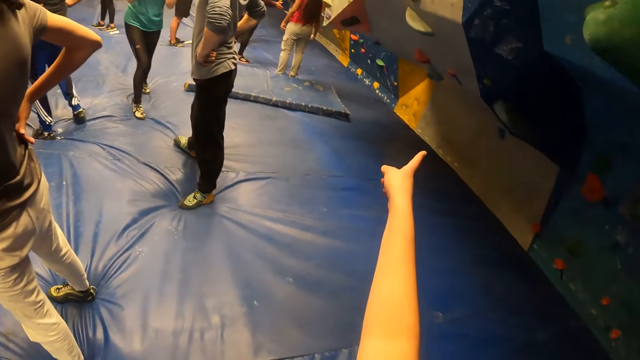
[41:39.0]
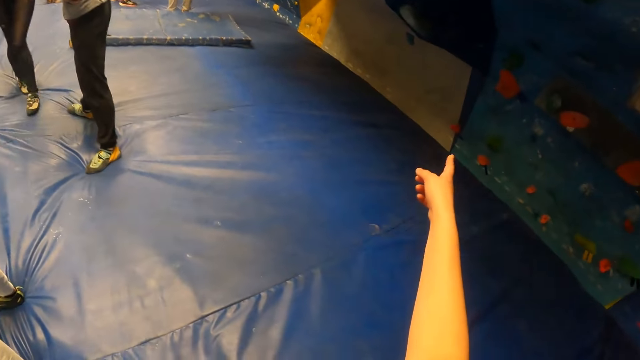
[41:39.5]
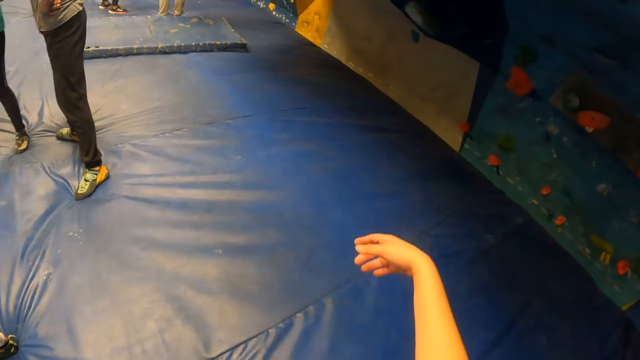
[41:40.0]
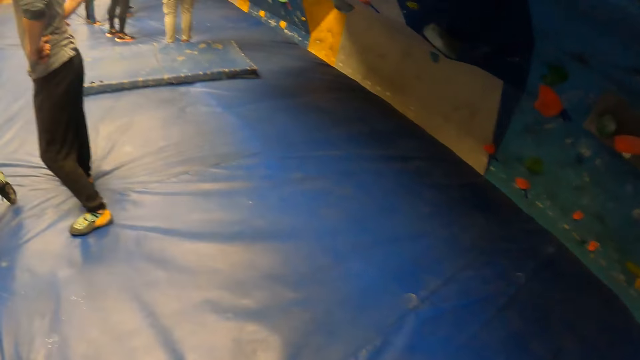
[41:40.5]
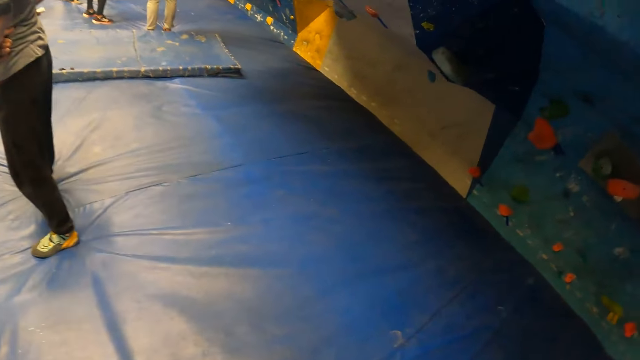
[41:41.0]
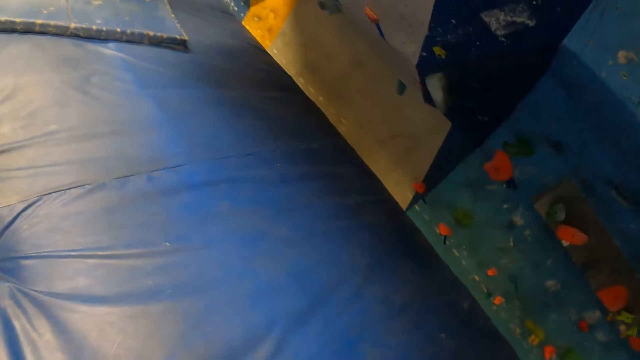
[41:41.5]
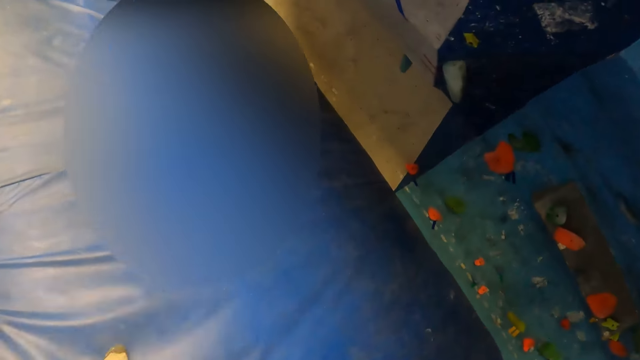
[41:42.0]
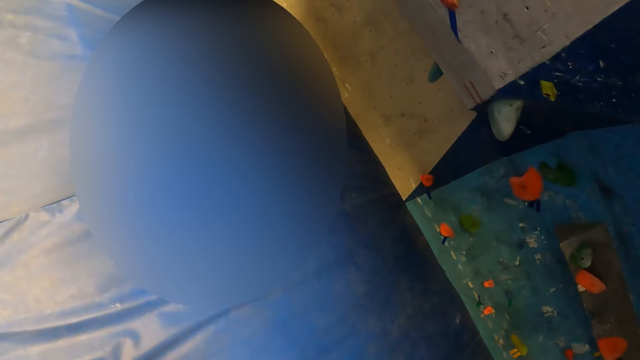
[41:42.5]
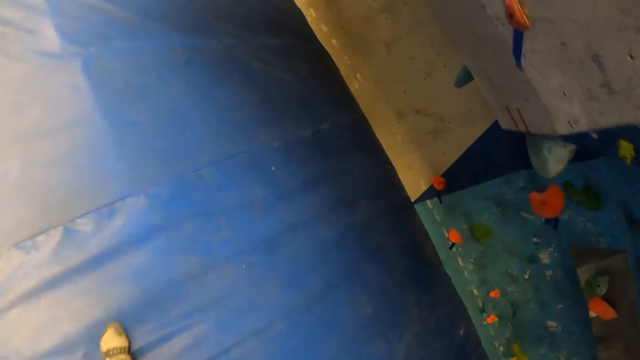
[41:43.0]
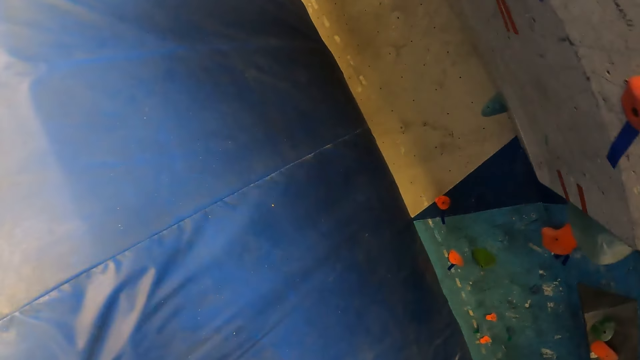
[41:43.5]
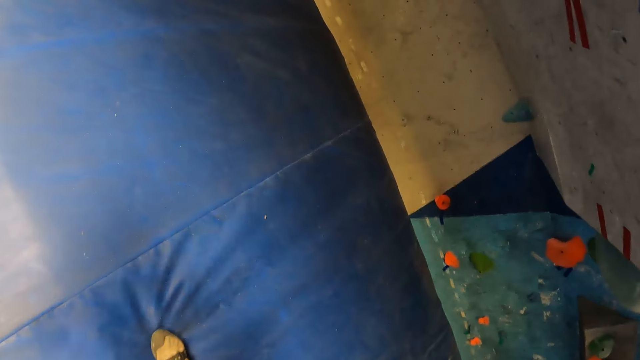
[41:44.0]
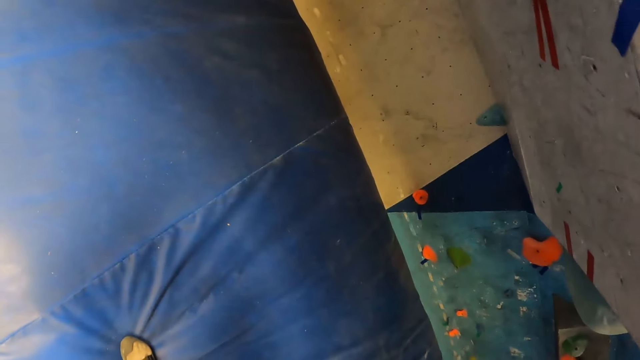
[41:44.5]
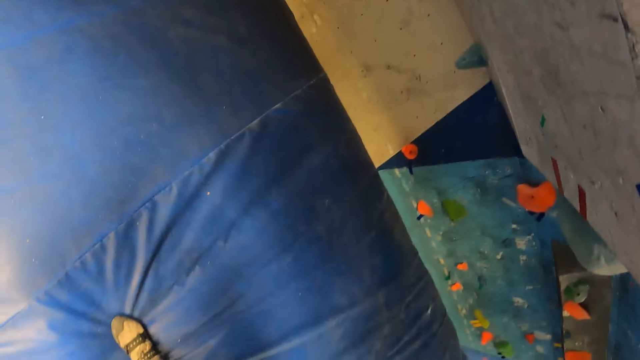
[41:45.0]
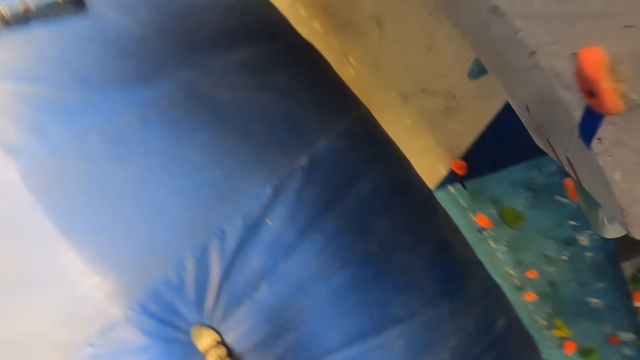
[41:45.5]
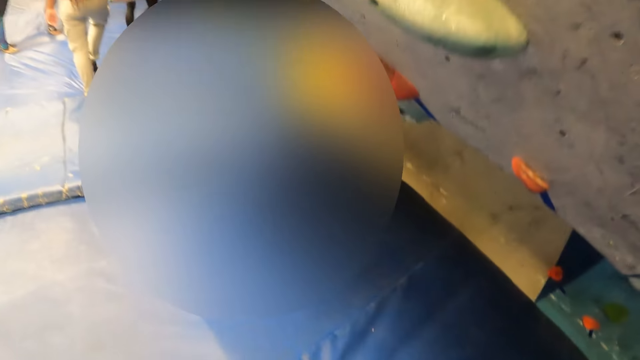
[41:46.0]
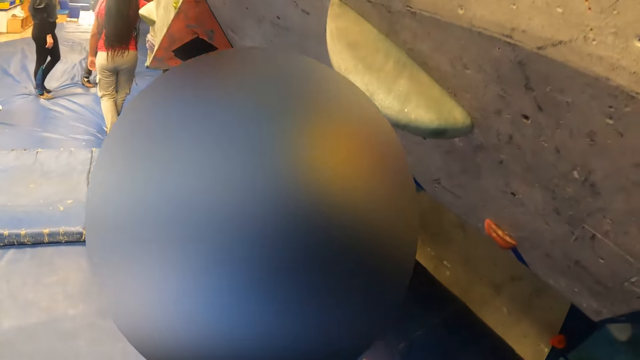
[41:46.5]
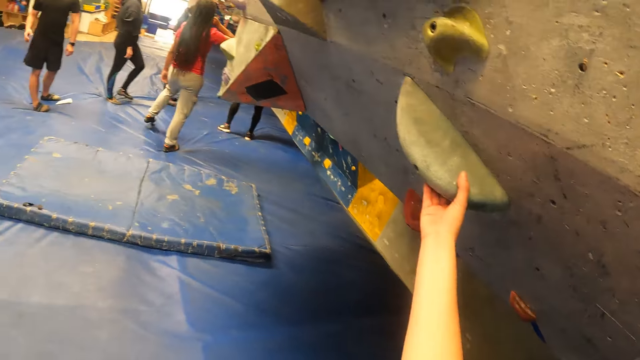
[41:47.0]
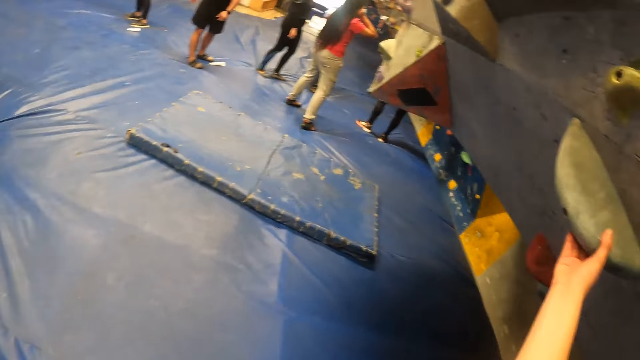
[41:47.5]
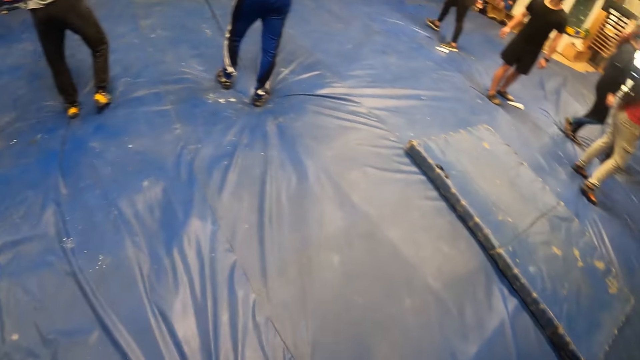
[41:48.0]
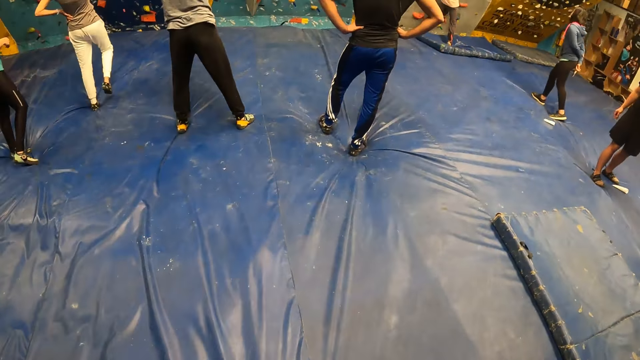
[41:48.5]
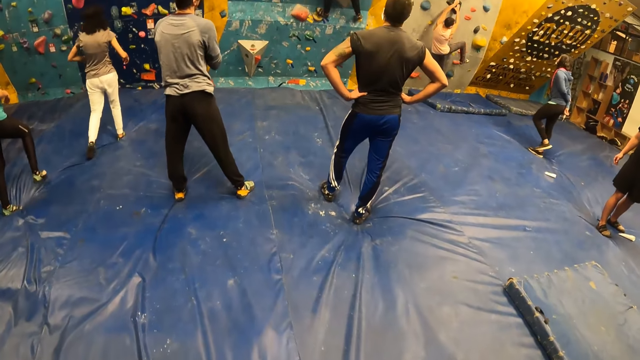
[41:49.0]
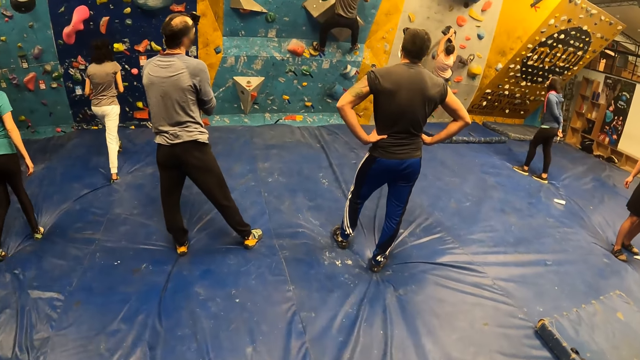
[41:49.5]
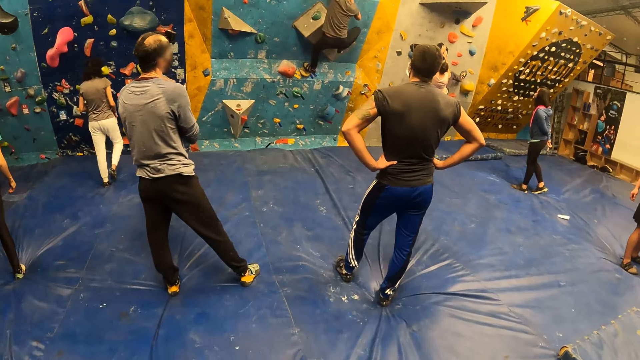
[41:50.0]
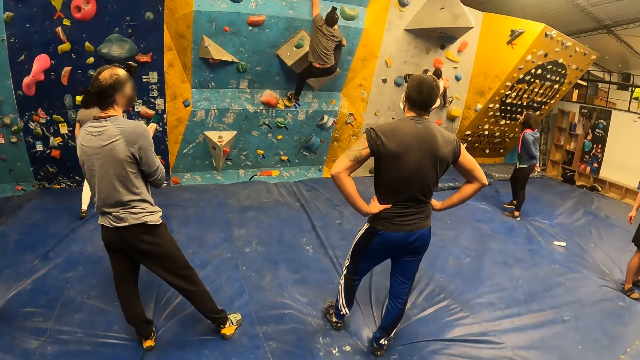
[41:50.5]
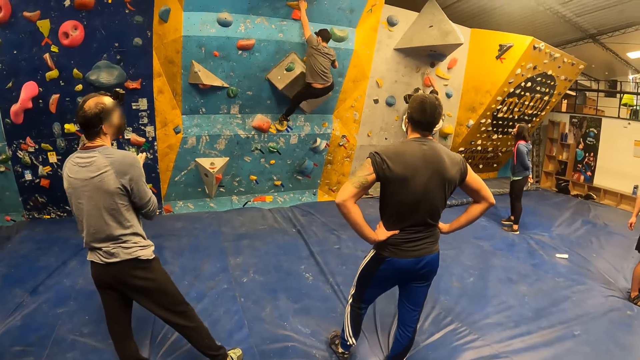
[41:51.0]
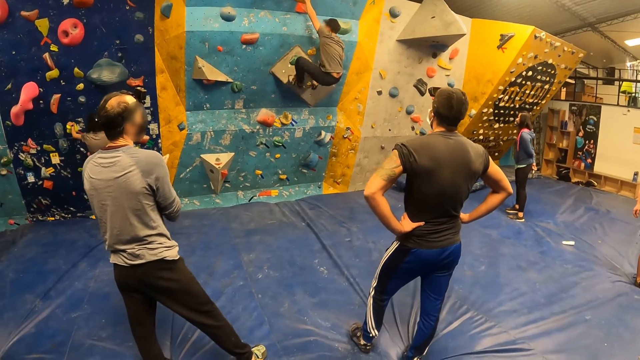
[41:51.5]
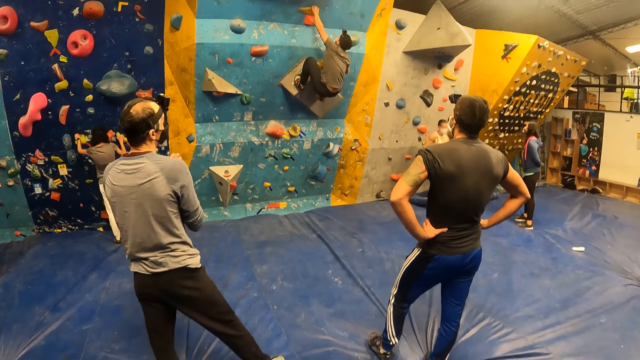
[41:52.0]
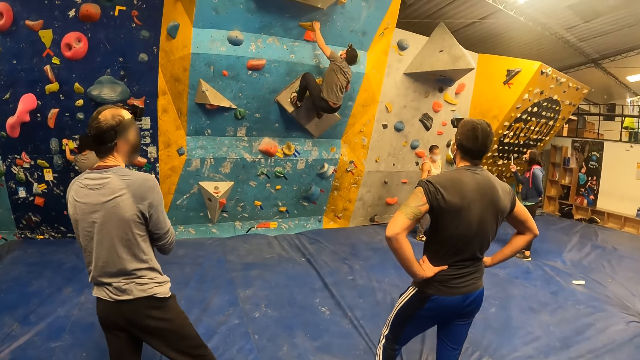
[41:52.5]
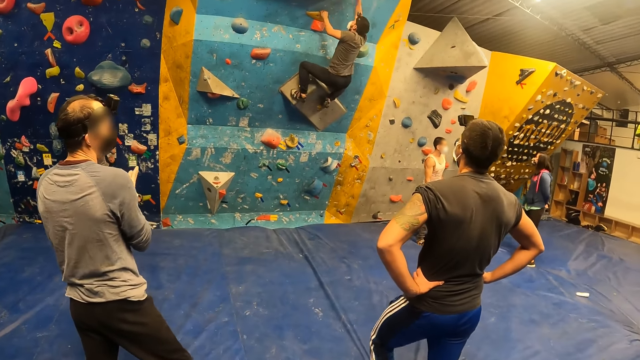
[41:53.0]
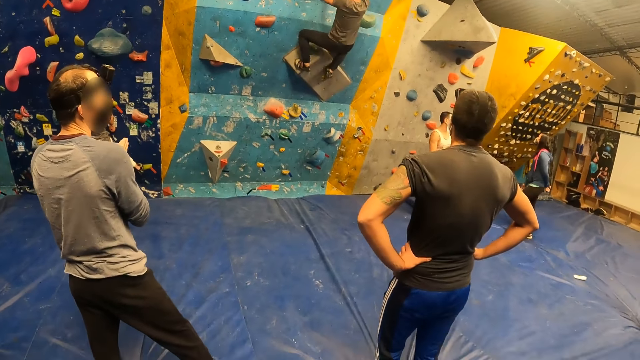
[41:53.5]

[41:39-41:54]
The camera wearer points with her right hand. She walks on the mattress. She holds a rock on a wall with her right hand. She touches the rock on the wall. She walks on the mattress. A man climbs the wall with both hands and both legs. The camera wearer looks around.

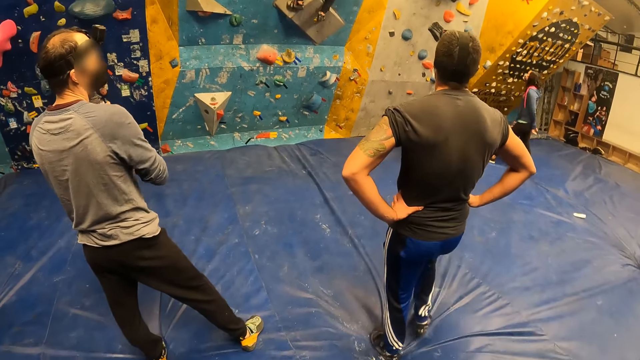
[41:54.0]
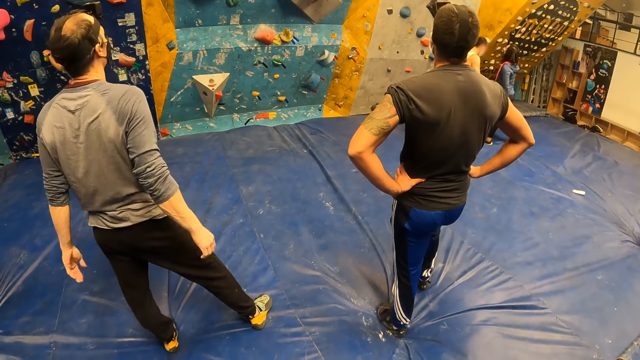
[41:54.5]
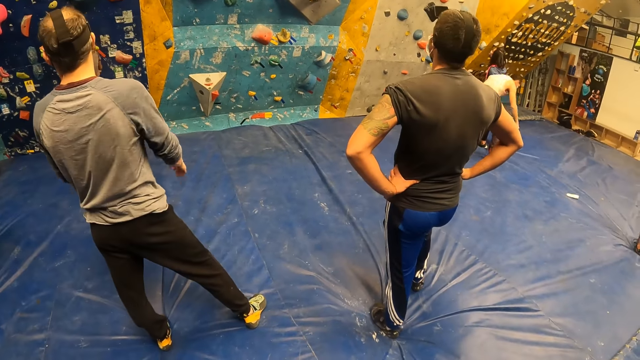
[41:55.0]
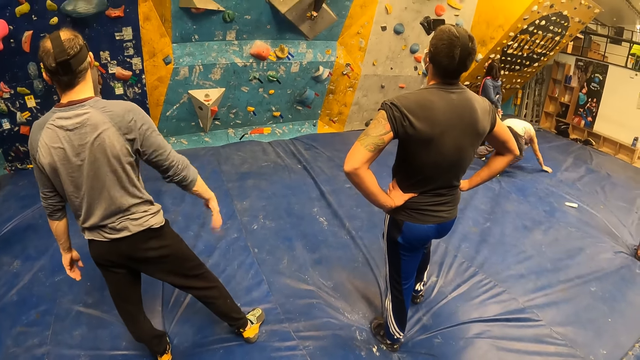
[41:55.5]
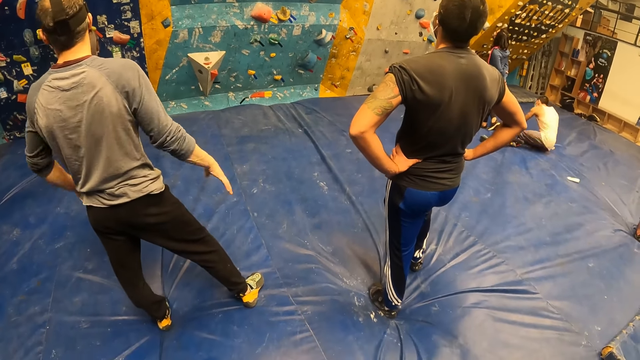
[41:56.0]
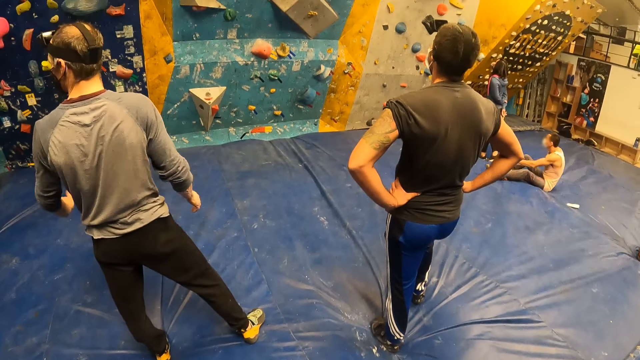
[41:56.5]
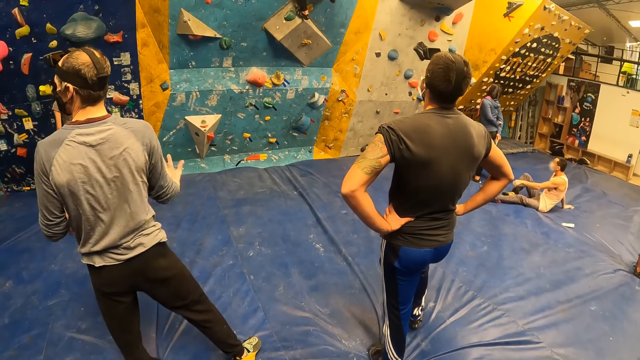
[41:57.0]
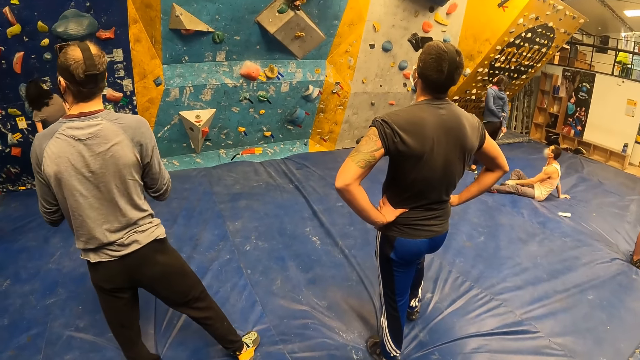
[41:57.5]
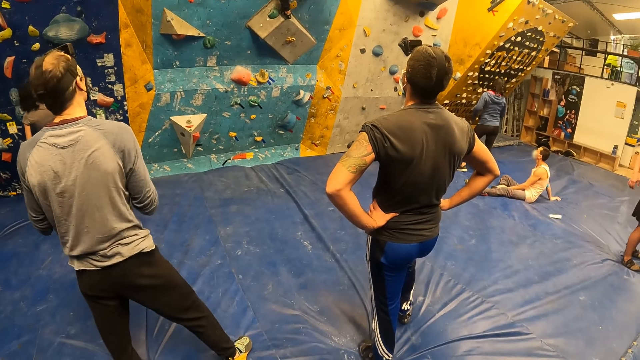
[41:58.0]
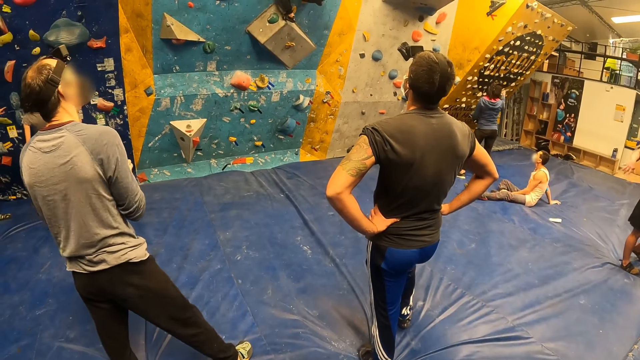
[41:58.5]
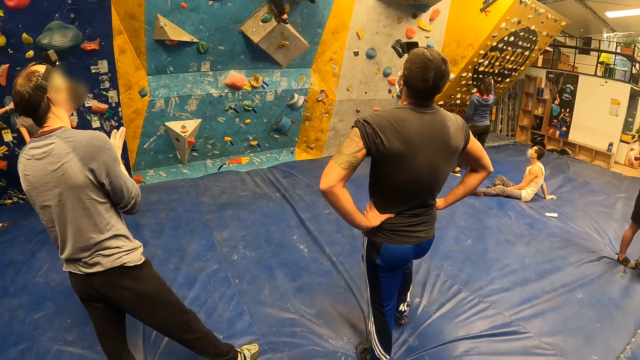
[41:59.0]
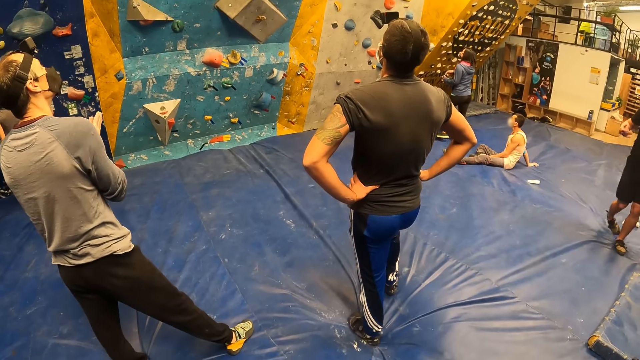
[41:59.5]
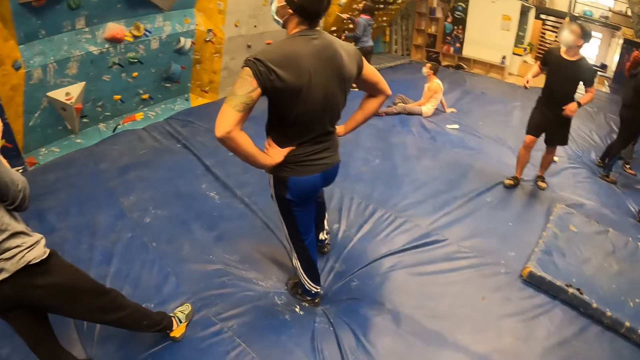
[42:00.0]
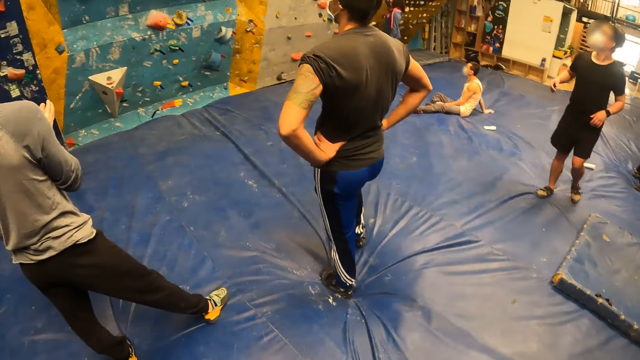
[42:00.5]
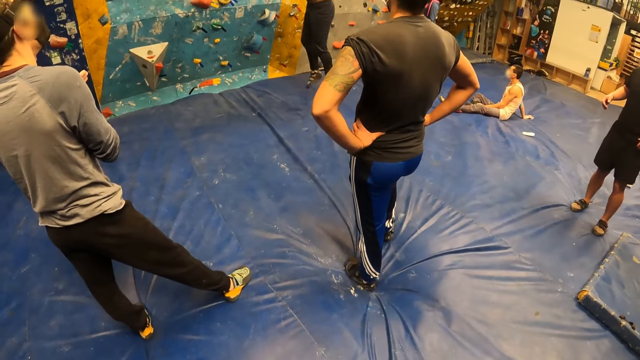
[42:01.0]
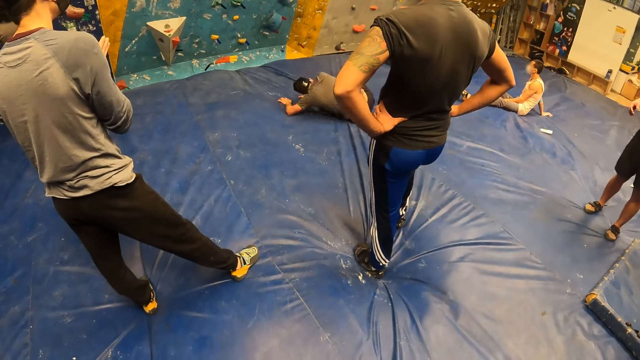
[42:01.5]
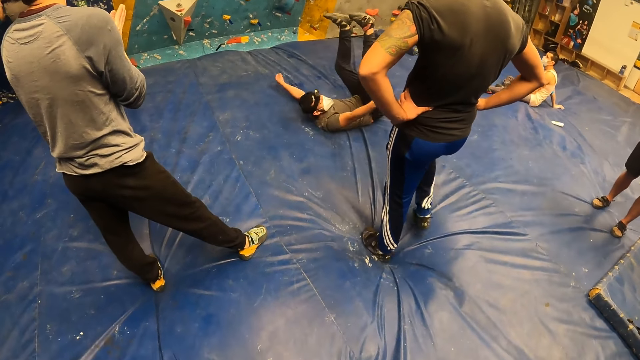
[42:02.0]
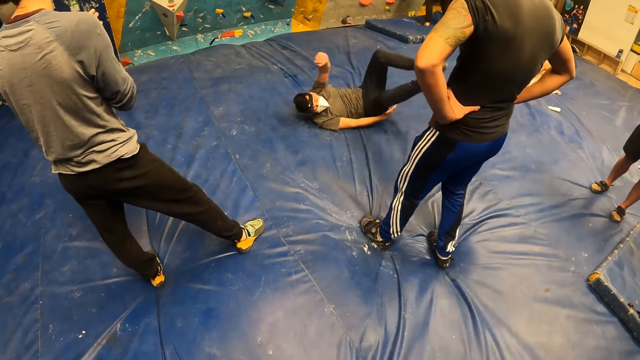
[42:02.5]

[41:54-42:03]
A man jumps down from the wall and rolls on the floor.
